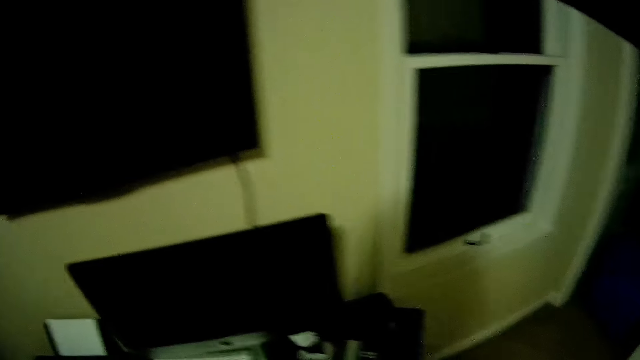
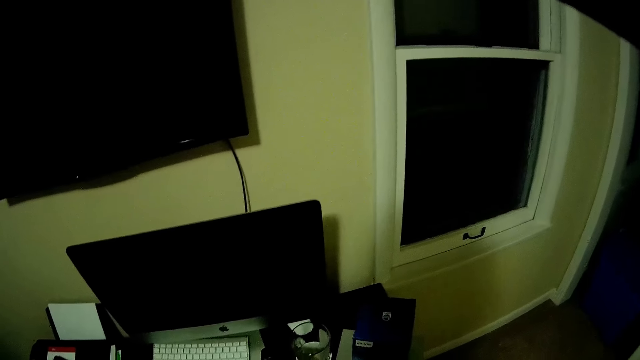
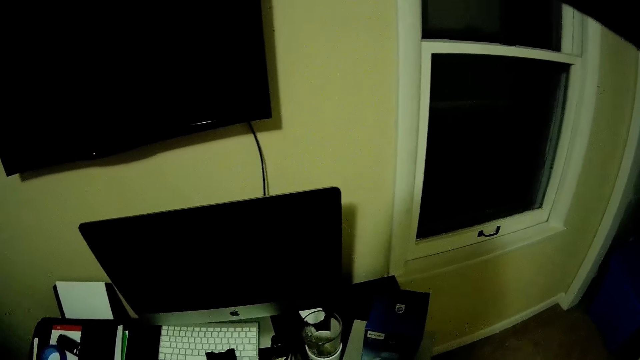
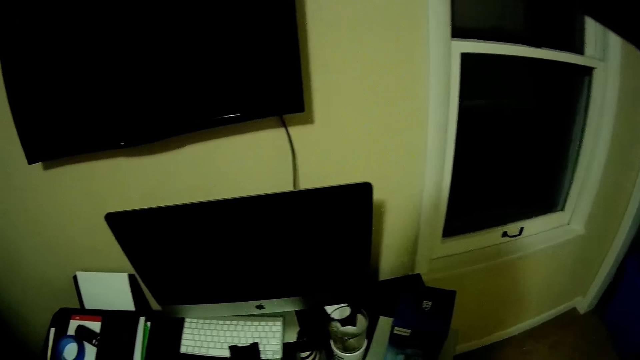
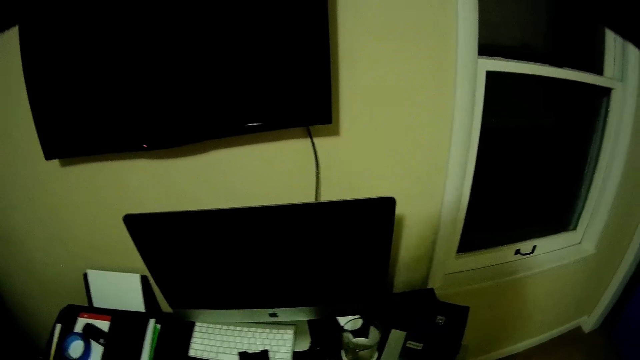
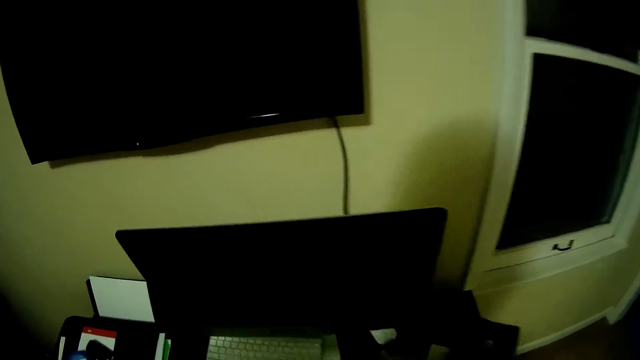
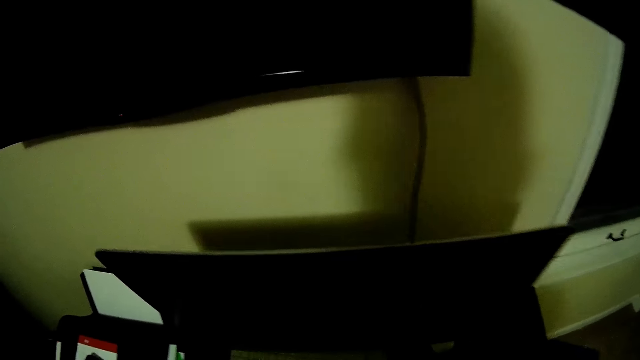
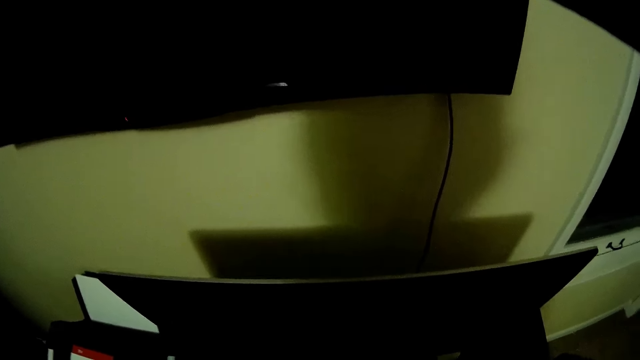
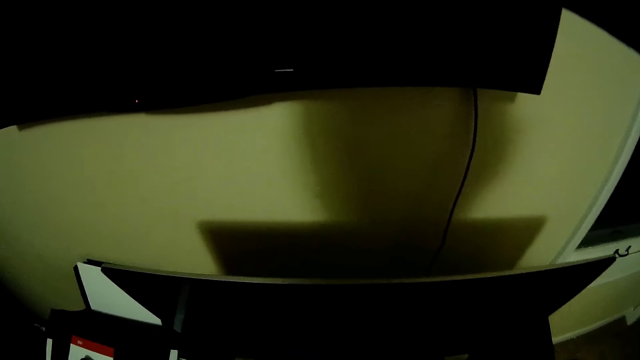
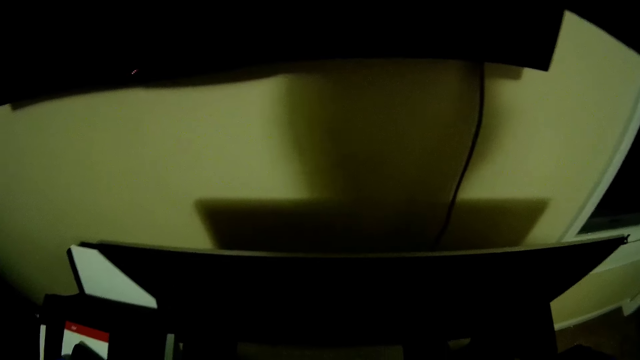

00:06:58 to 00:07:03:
The camera wearer looks around.

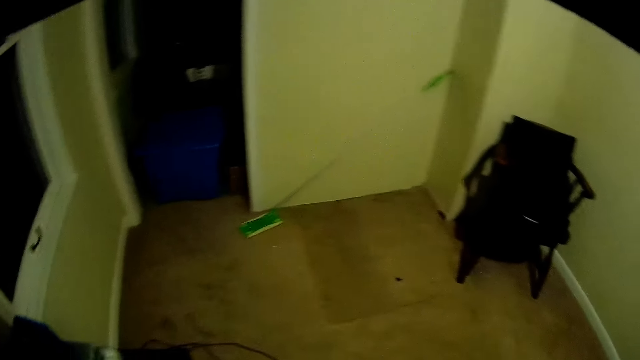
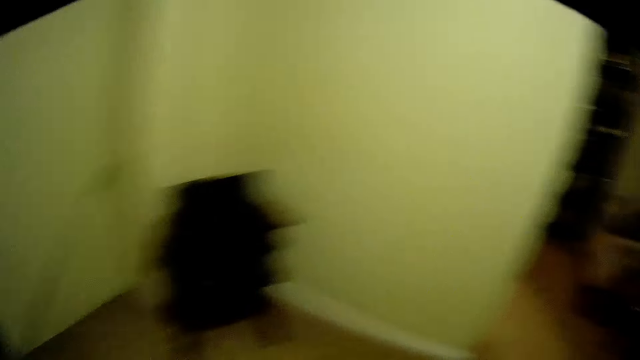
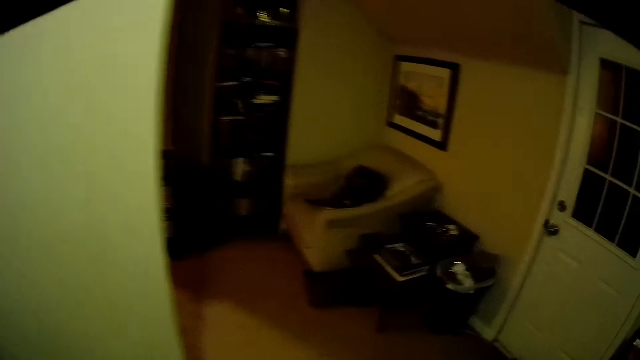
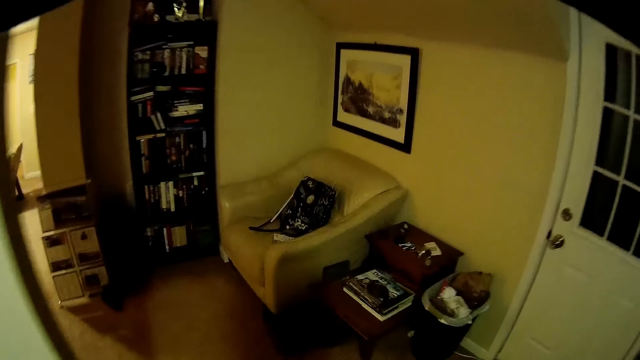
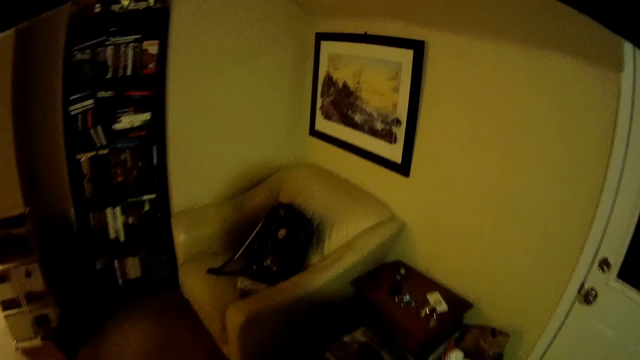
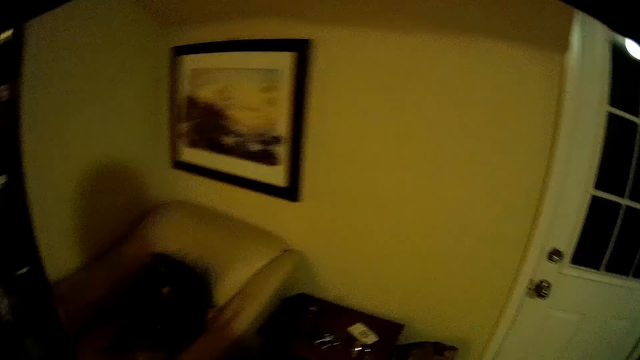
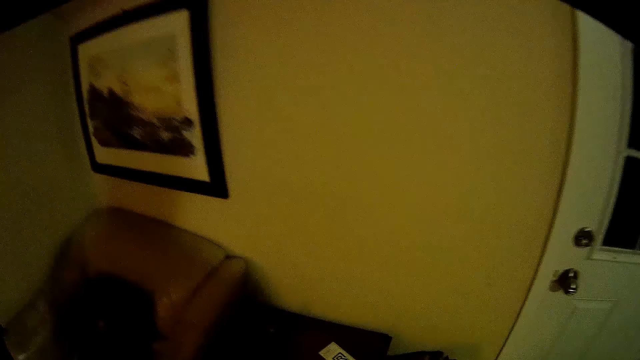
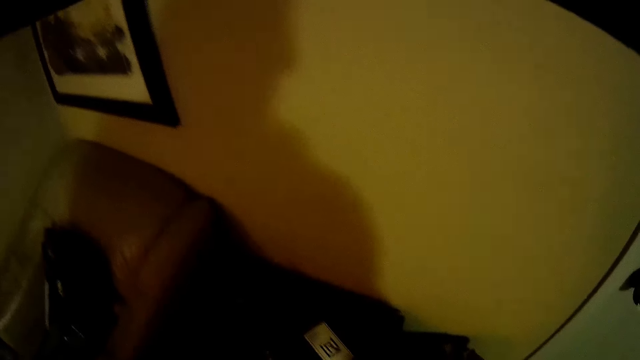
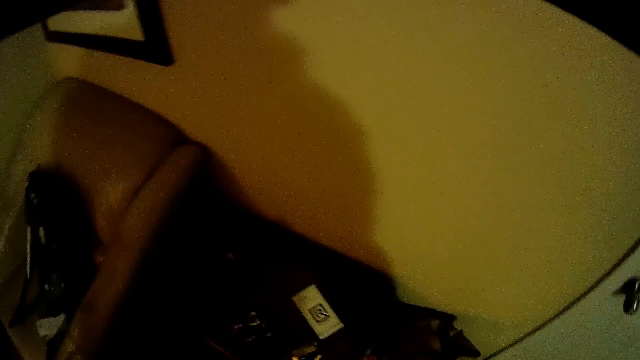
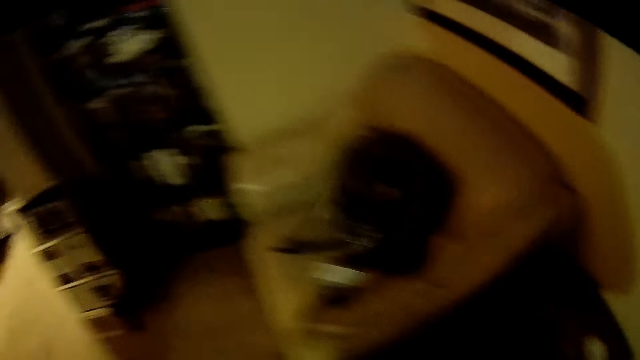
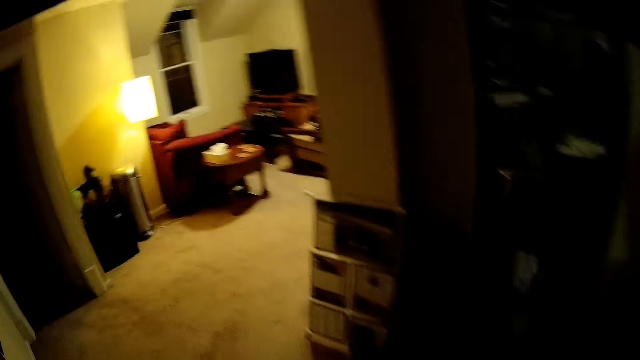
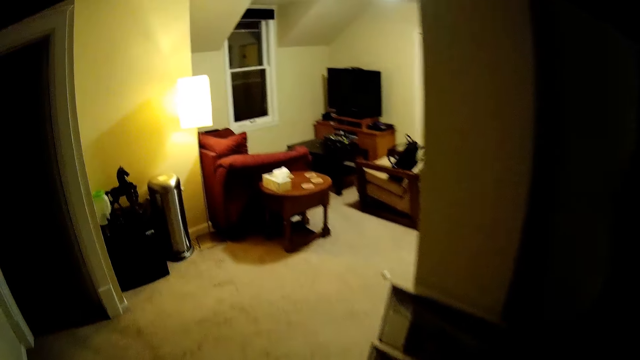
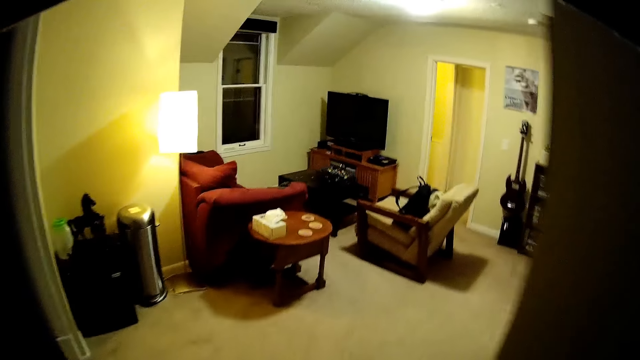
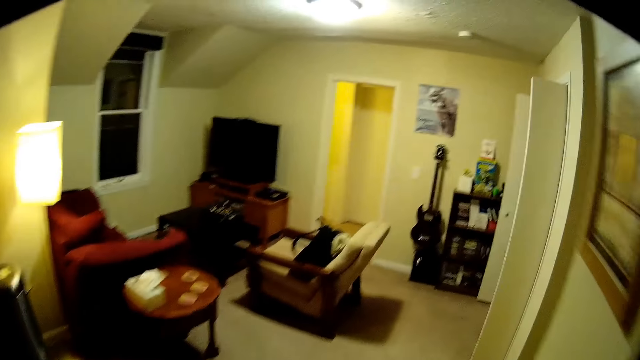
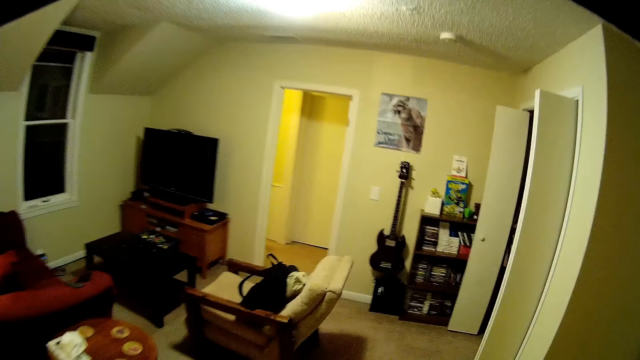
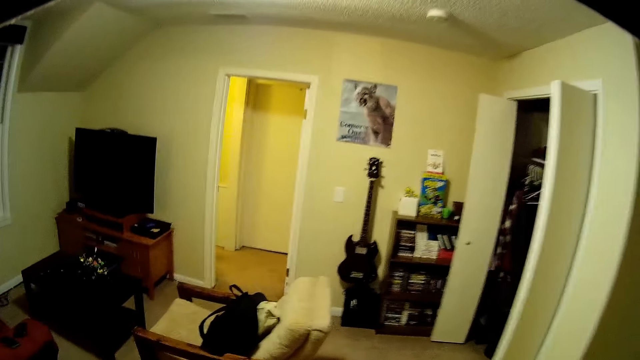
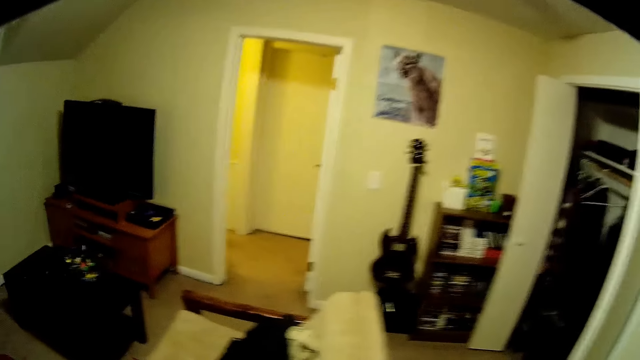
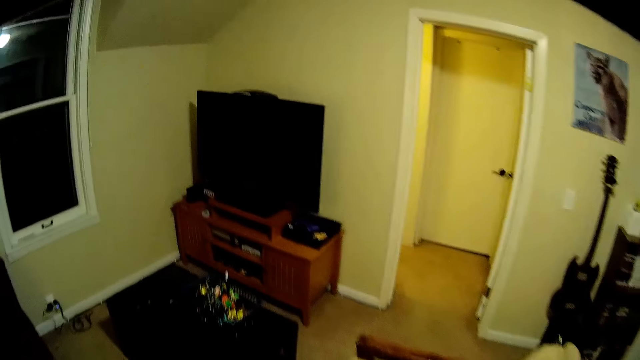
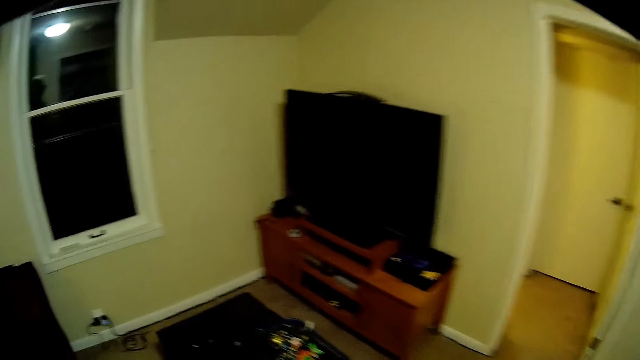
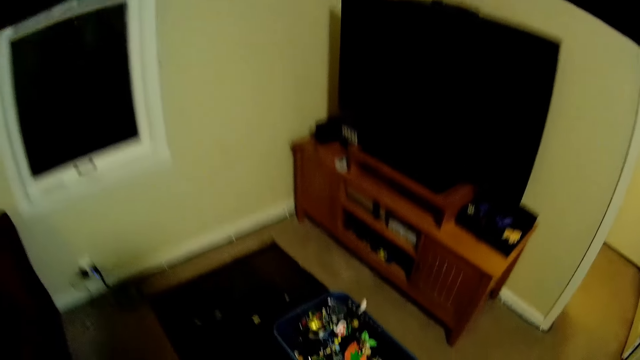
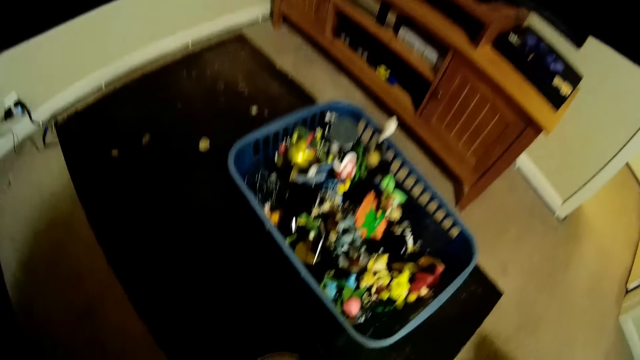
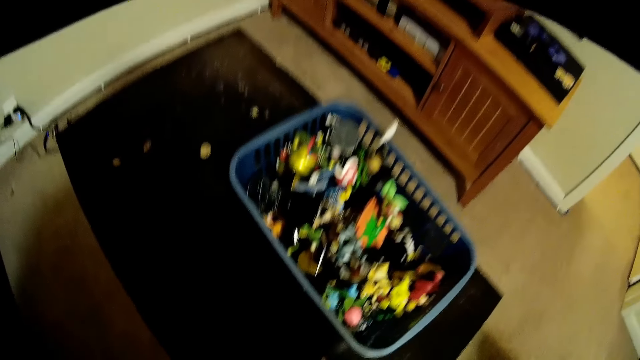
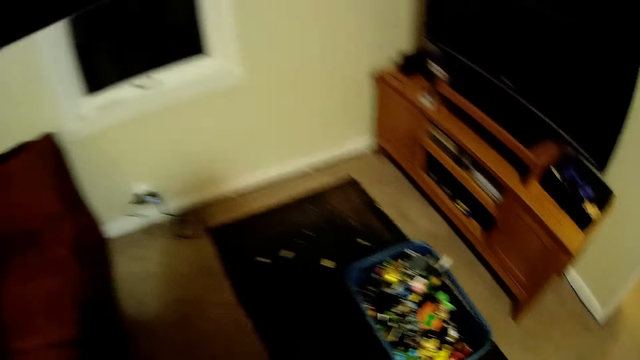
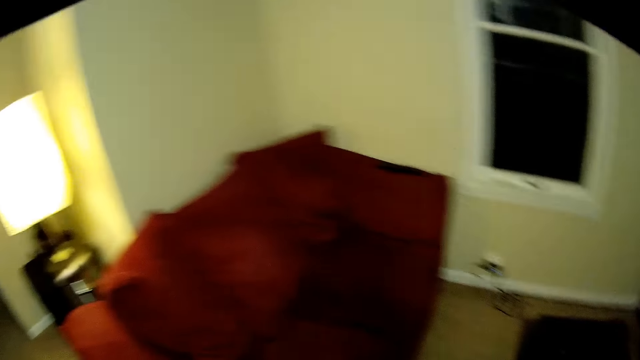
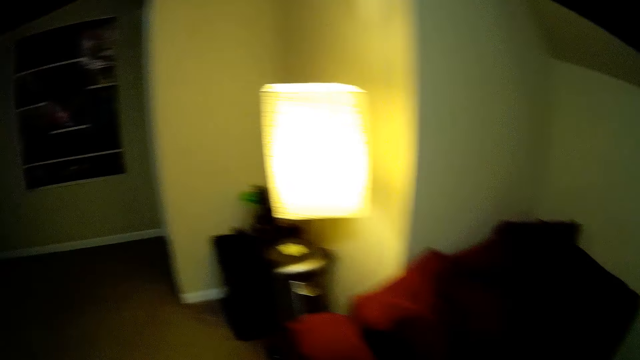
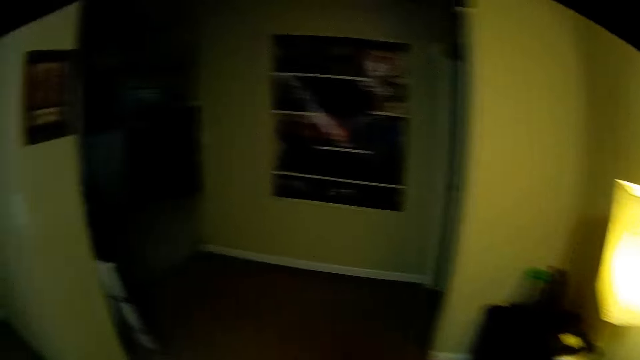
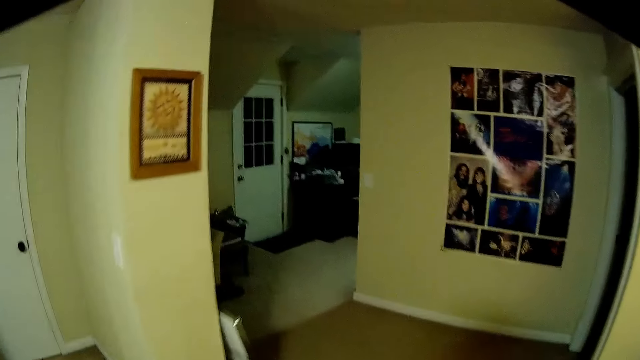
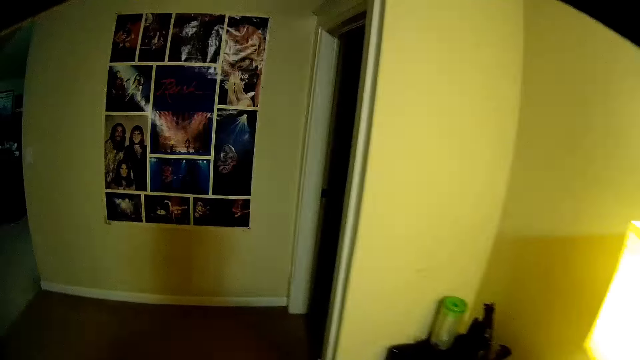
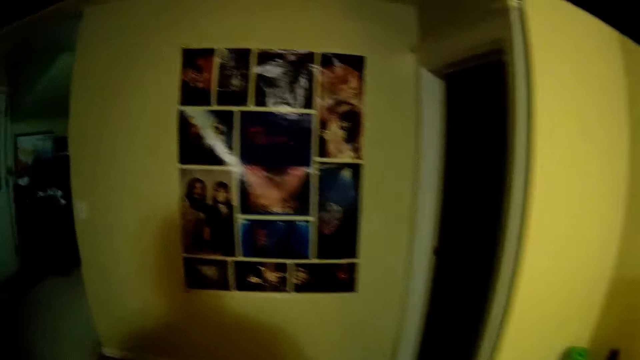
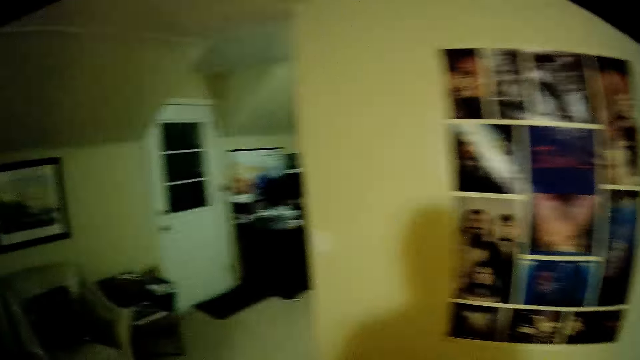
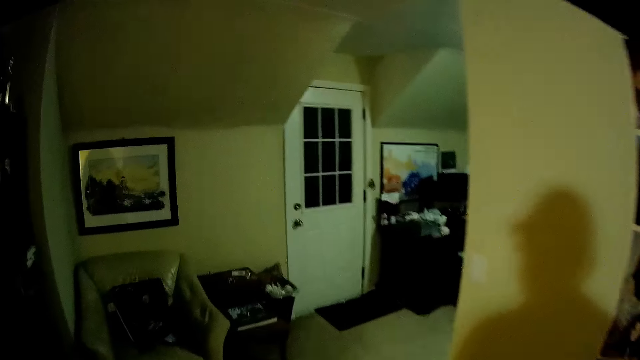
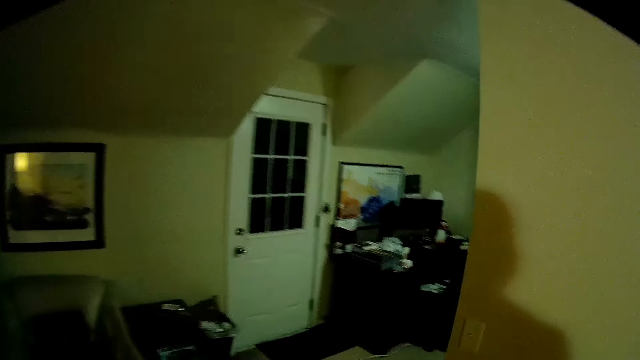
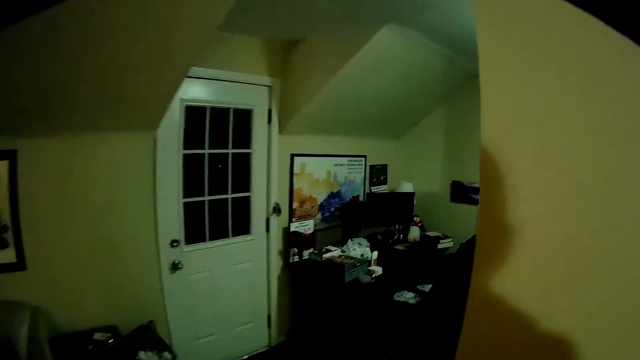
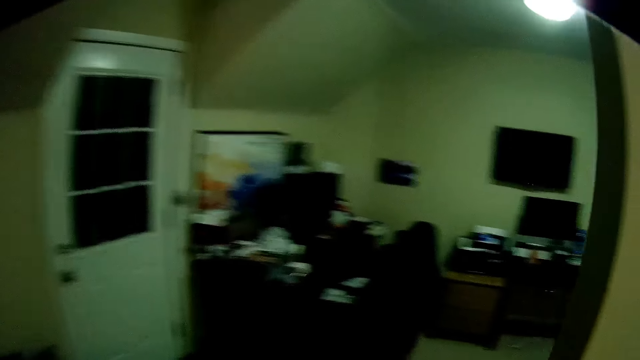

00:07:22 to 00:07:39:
The camera wearer steps forward. They walk around the room. They put the container down on the table. They walk around the house.
